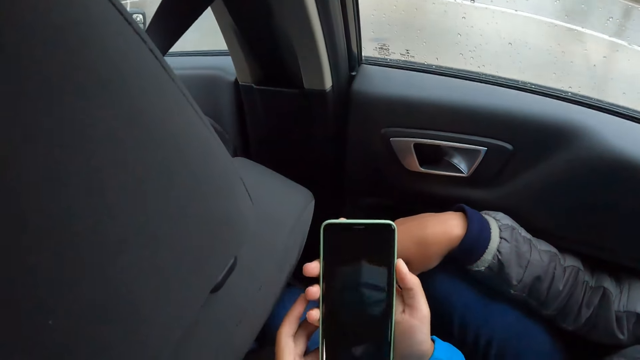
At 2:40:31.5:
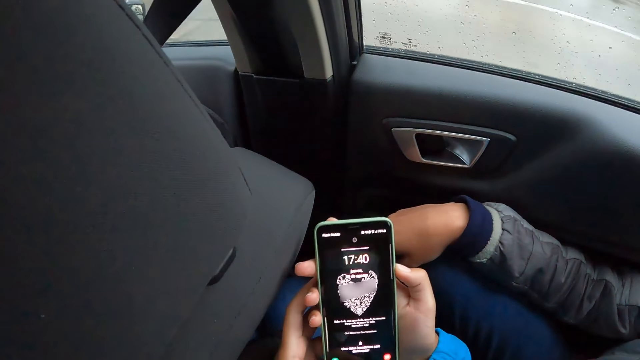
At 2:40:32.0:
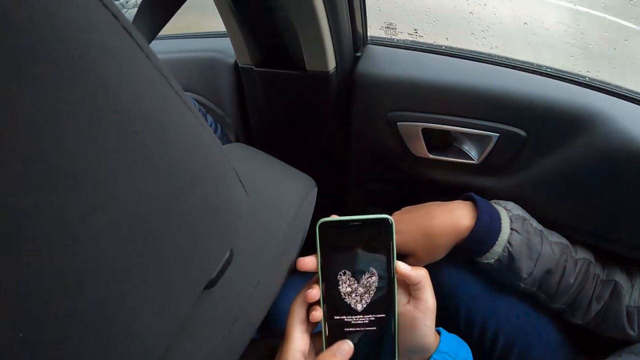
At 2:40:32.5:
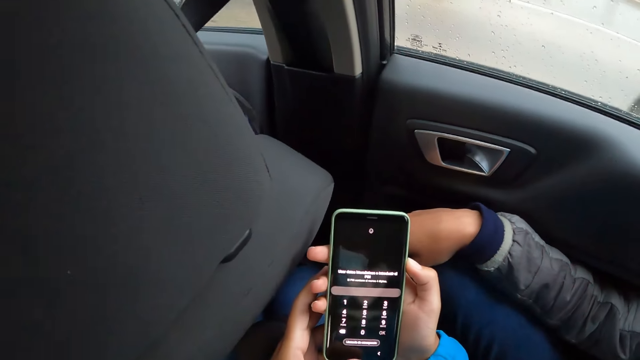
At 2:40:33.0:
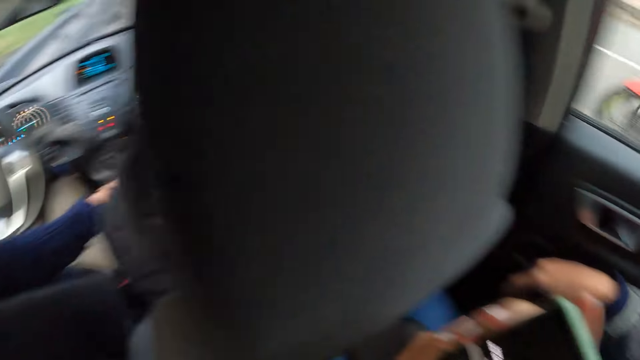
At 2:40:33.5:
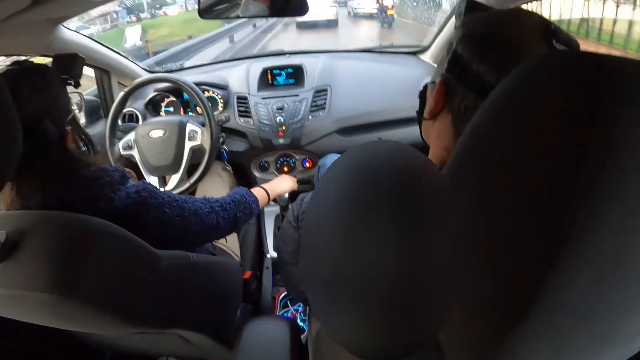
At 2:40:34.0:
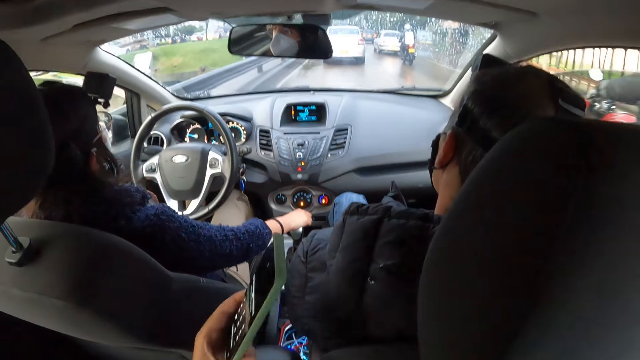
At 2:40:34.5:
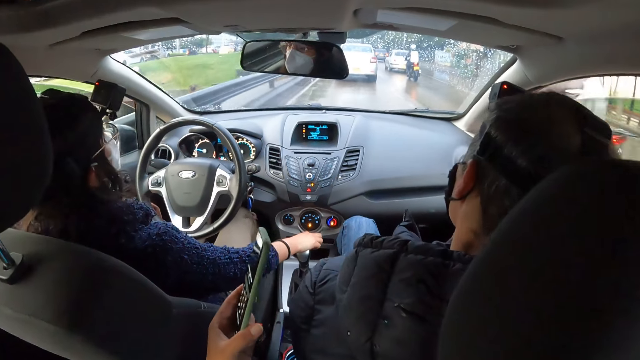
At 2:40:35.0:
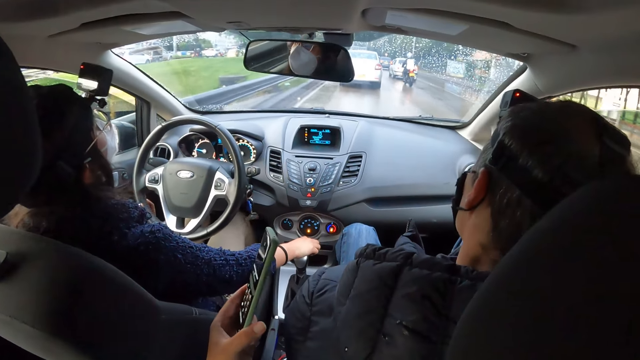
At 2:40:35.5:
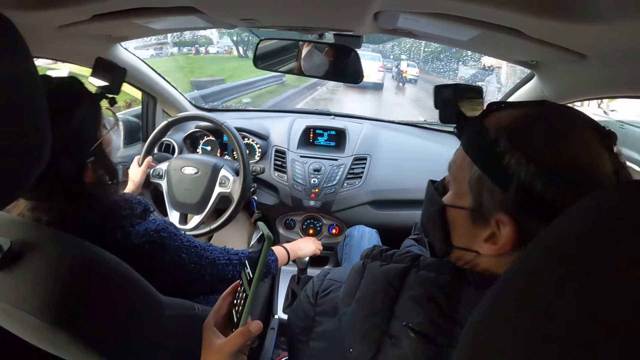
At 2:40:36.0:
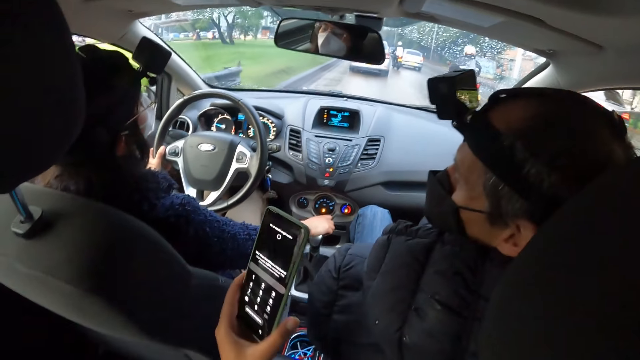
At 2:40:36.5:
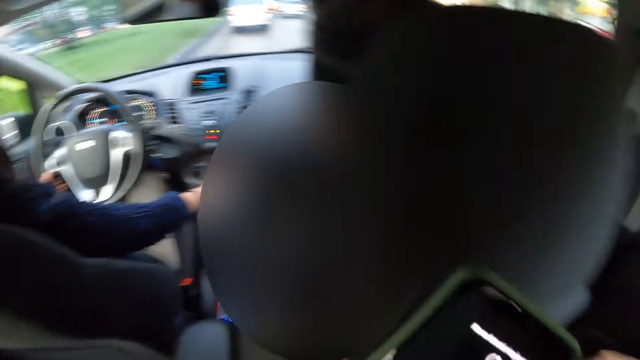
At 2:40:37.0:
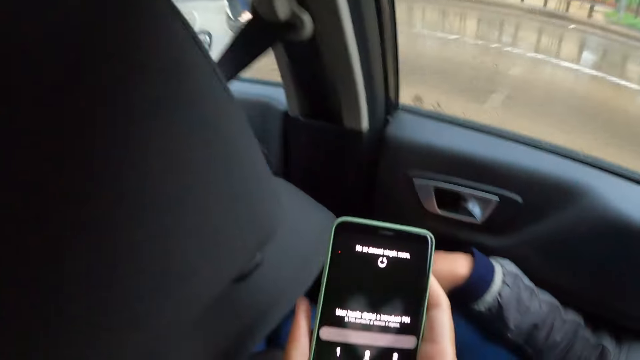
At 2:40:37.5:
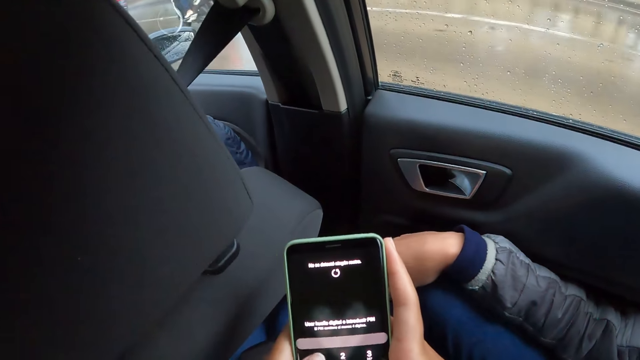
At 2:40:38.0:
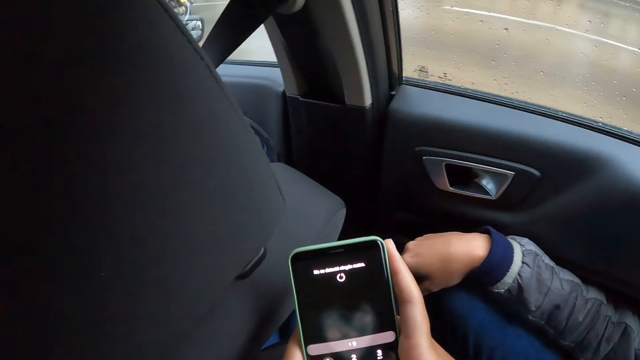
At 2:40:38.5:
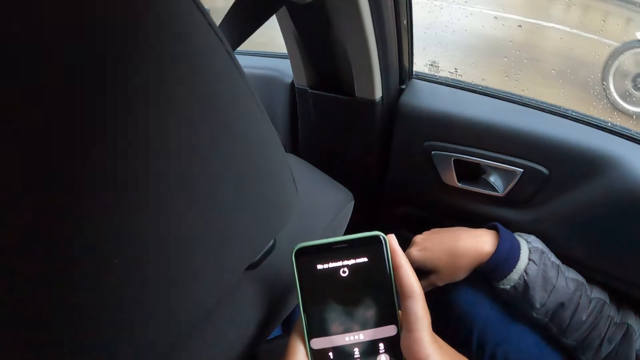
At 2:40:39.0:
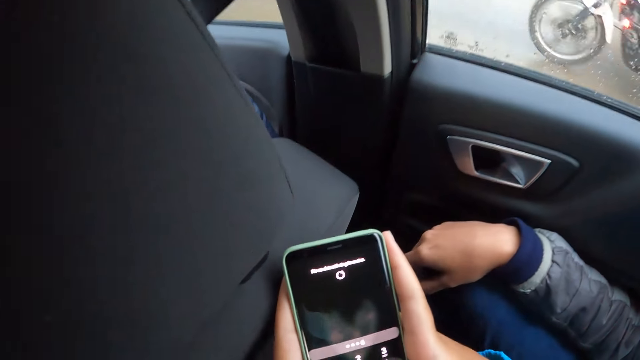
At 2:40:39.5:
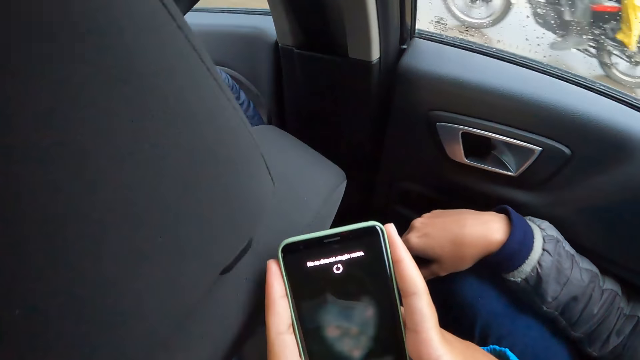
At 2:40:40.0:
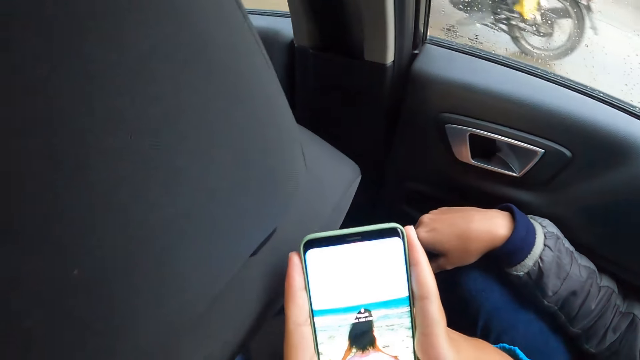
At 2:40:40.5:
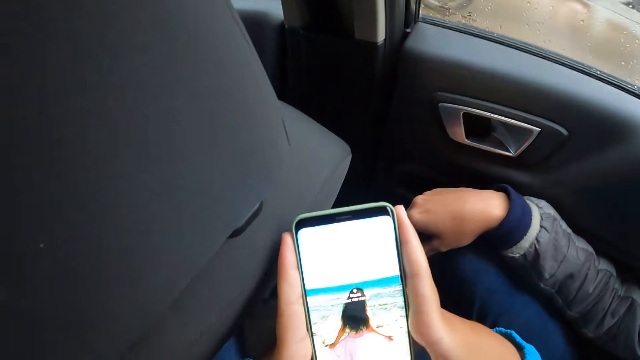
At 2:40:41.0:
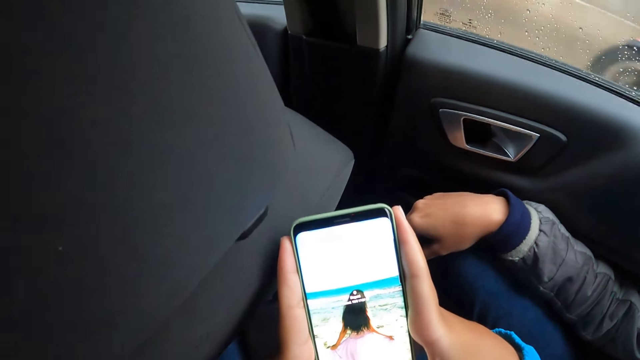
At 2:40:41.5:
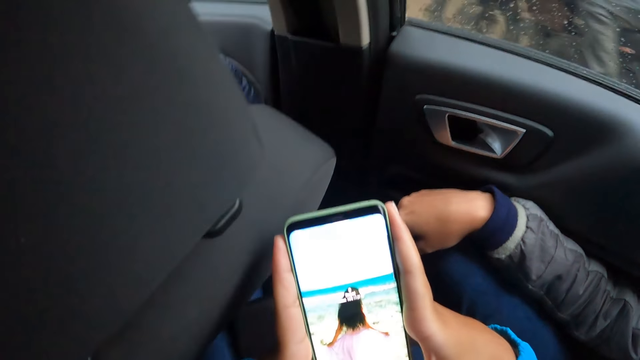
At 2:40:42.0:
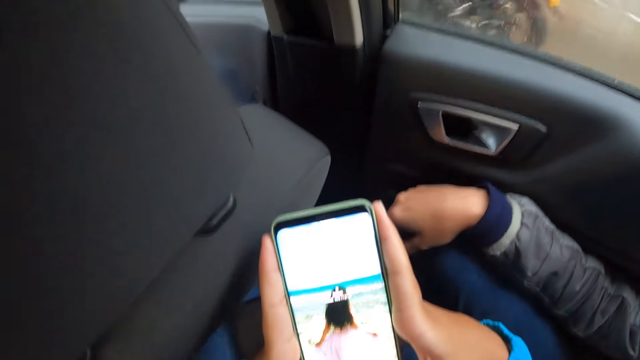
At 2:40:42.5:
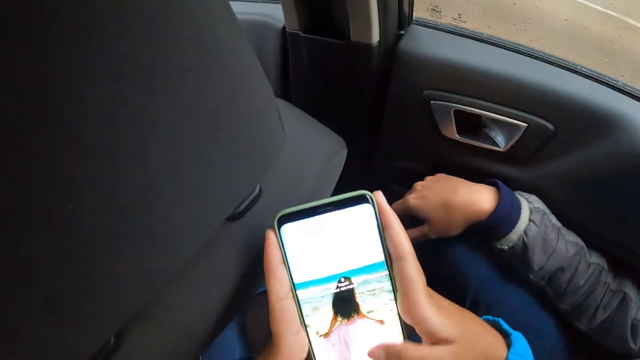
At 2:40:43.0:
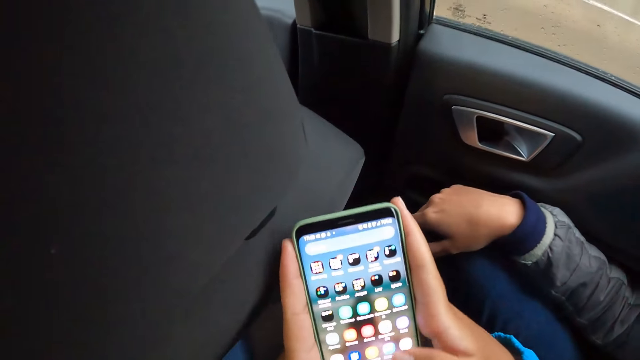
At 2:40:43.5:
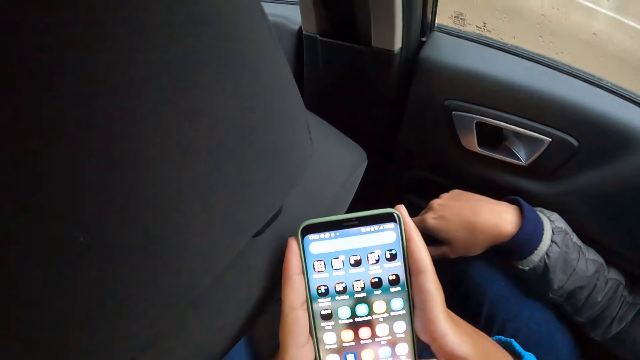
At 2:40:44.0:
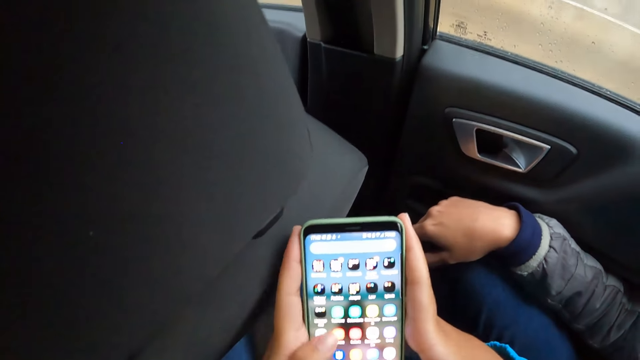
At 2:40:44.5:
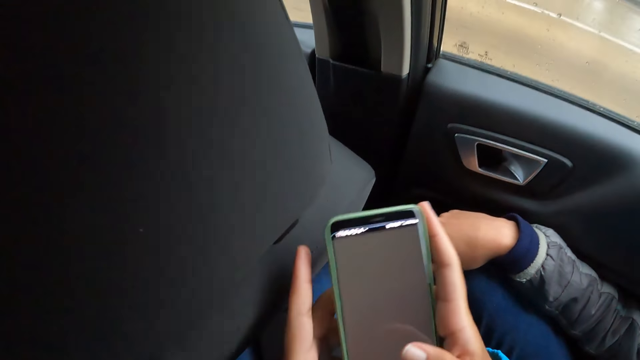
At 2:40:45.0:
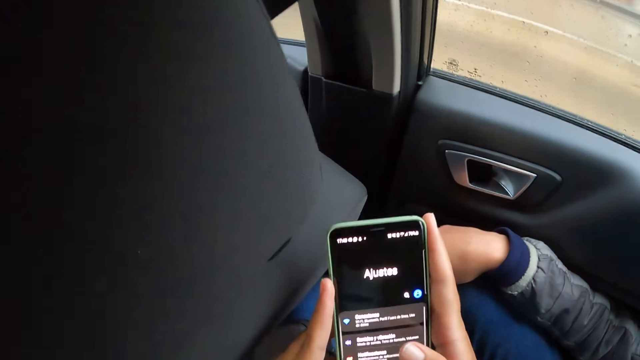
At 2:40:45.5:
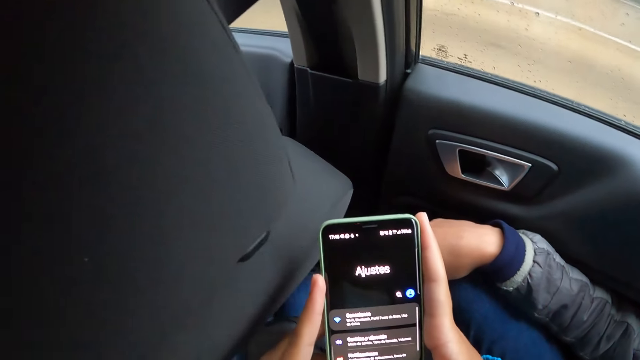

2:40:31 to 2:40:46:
The camera wearer operates the phone with both hands. He stretches the phone in his left hand towards the woman. He lifts the phone. He operates the phone with both hands. He looks around. He uses the phone.

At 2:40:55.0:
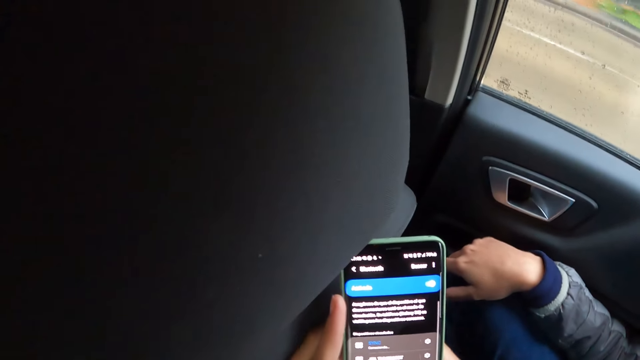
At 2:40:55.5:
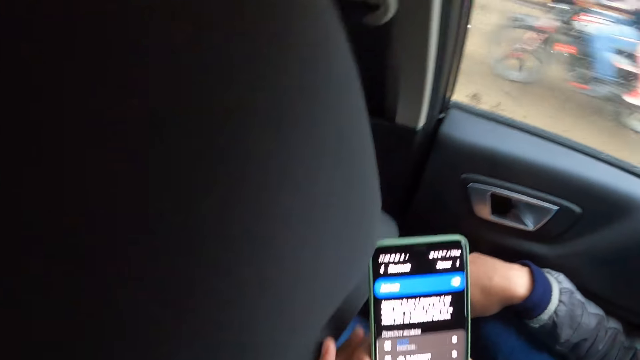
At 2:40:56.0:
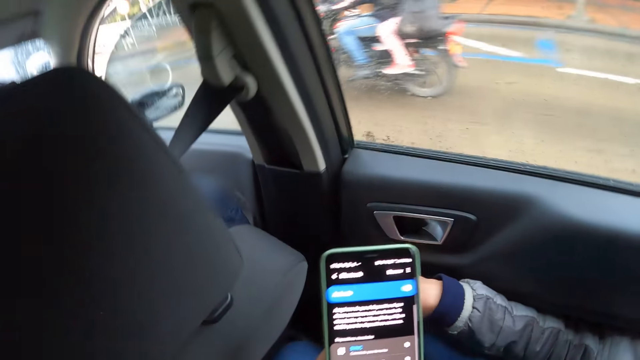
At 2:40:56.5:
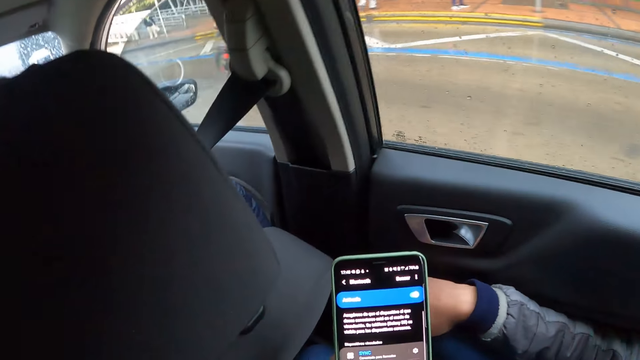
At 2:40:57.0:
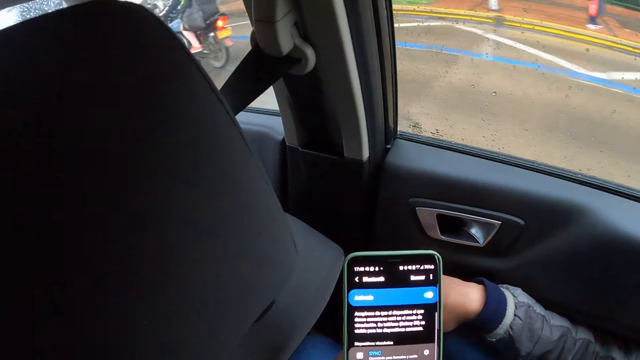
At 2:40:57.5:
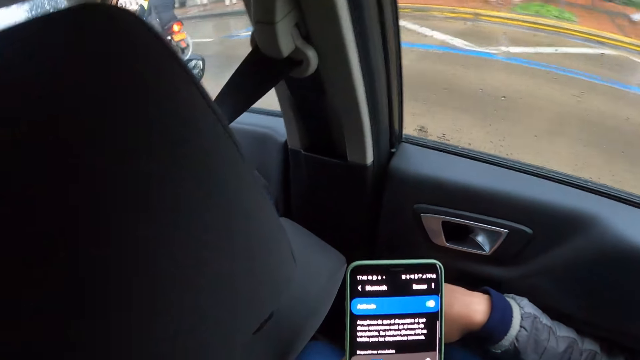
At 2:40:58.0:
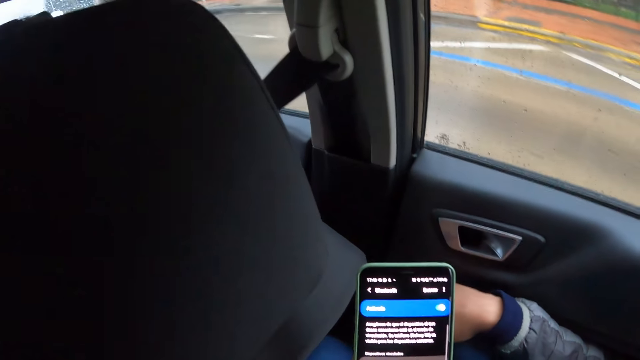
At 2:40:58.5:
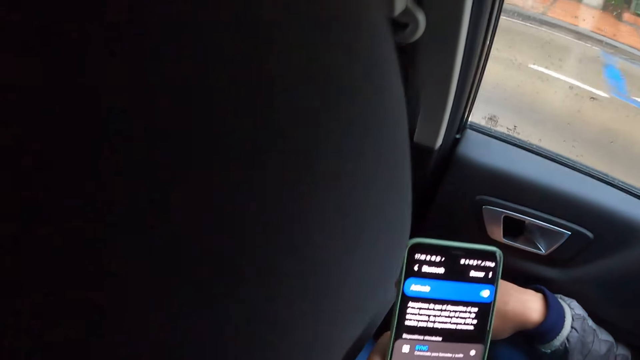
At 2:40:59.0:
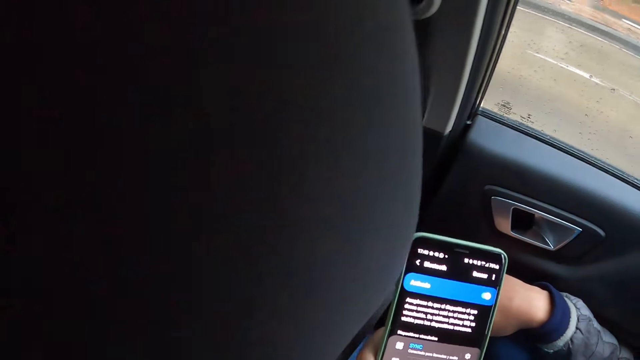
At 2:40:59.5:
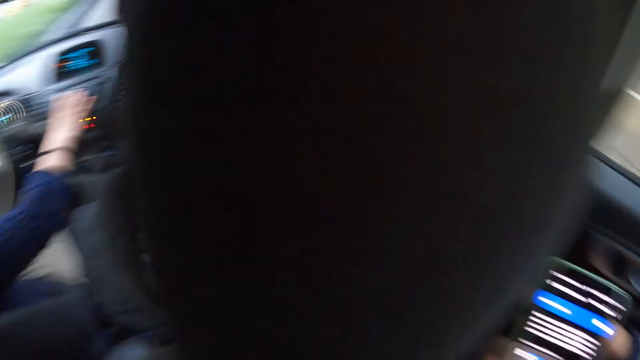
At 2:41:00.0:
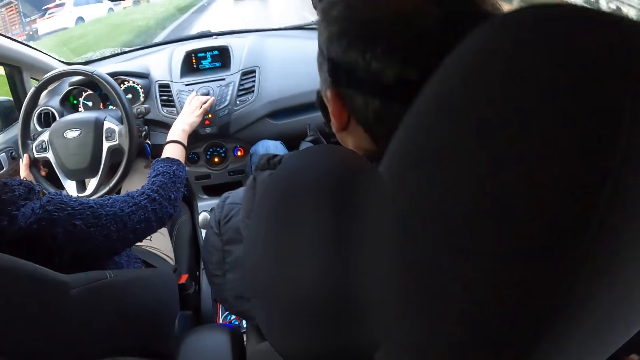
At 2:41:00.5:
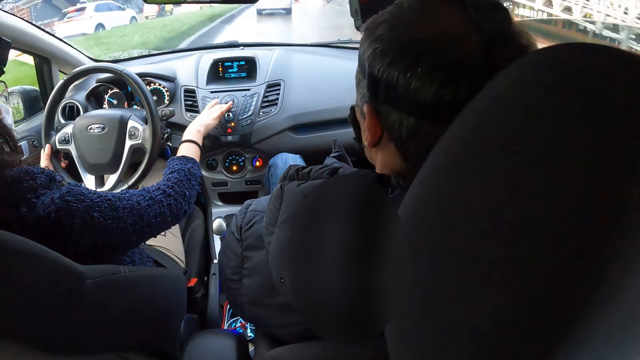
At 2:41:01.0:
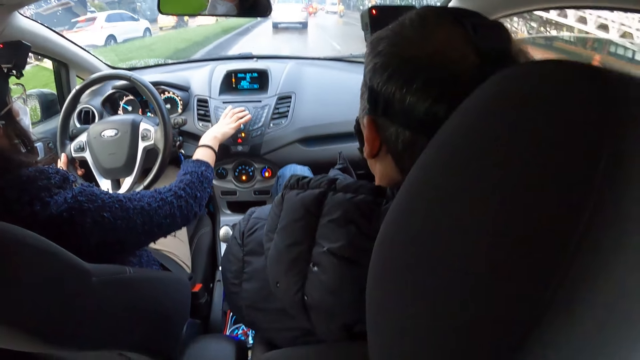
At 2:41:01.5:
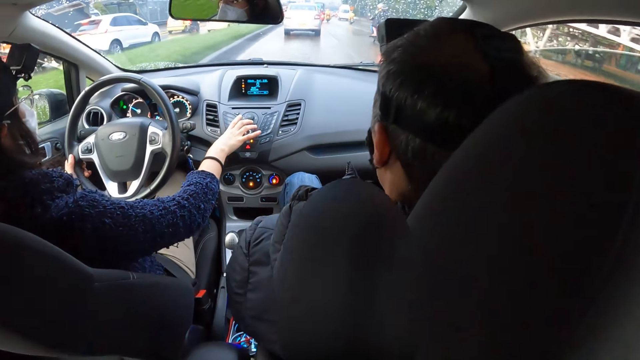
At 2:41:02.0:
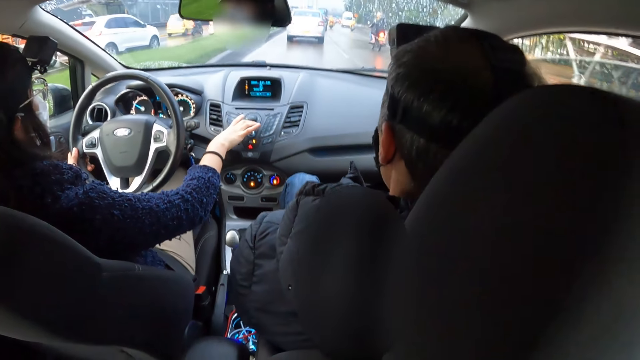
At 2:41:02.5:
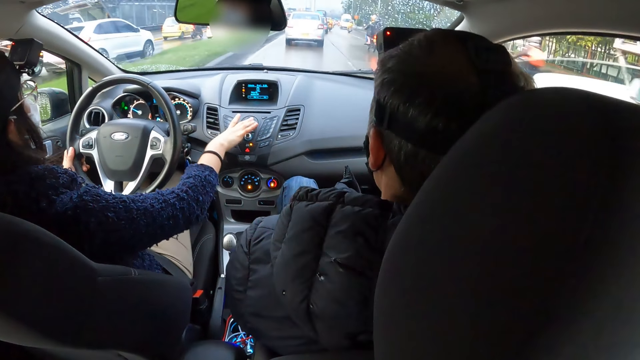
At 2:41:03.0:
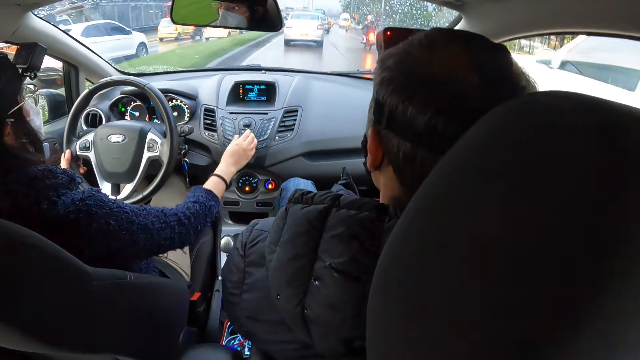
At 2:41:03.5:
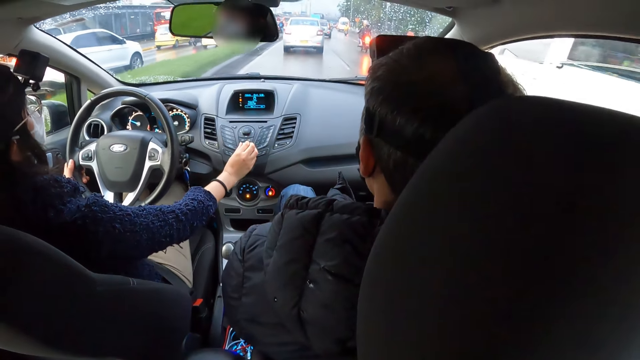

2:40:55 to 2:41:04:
The woman controls the car radio with her right hand. The woman drives the car.
